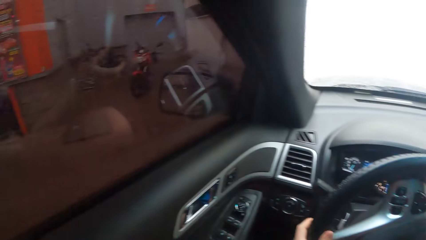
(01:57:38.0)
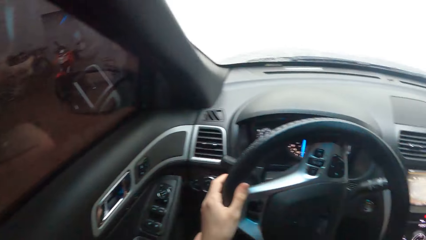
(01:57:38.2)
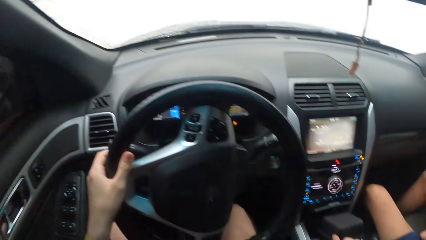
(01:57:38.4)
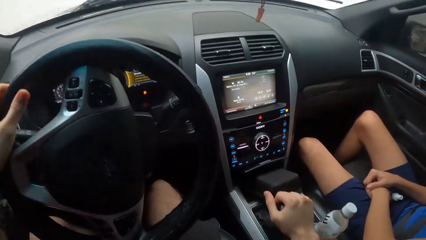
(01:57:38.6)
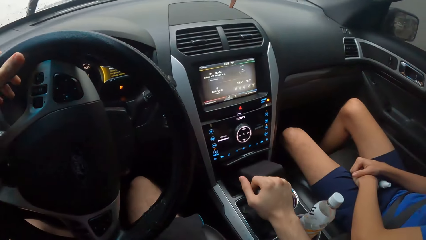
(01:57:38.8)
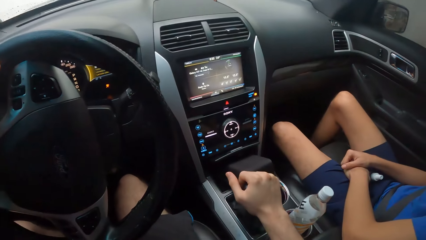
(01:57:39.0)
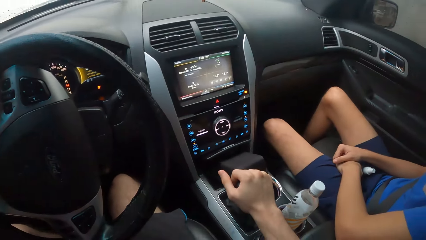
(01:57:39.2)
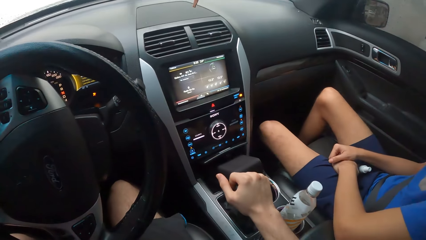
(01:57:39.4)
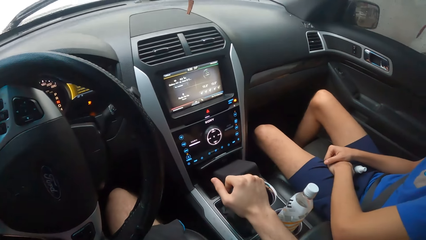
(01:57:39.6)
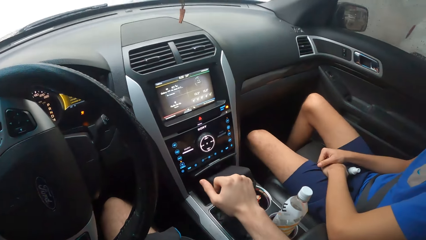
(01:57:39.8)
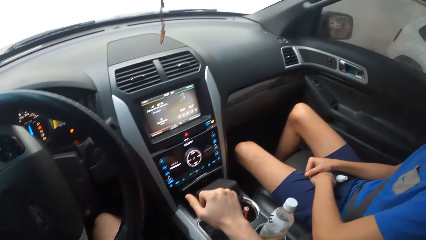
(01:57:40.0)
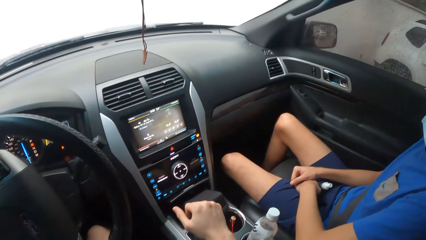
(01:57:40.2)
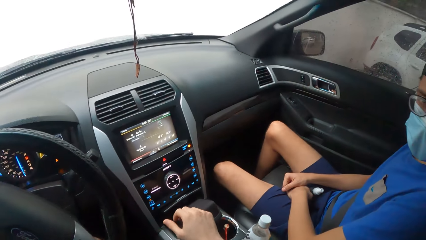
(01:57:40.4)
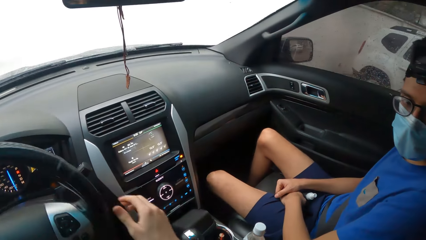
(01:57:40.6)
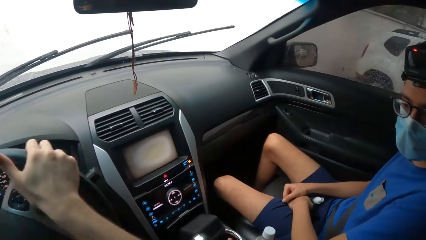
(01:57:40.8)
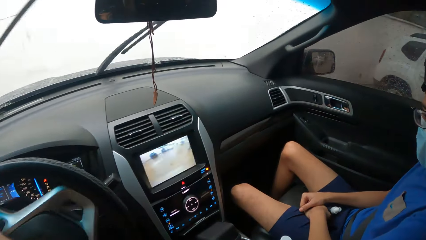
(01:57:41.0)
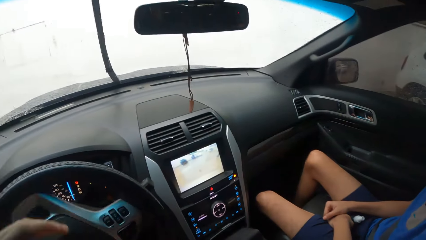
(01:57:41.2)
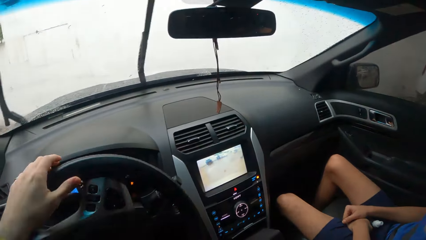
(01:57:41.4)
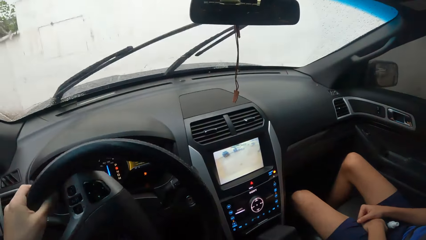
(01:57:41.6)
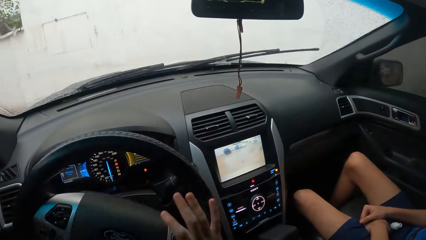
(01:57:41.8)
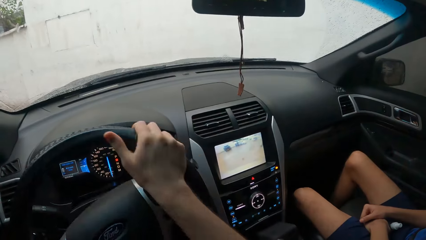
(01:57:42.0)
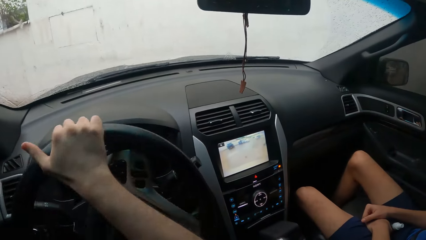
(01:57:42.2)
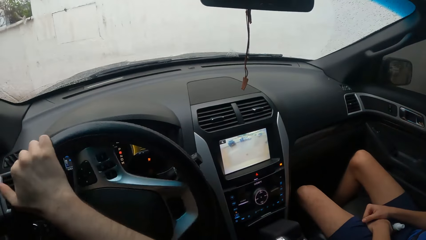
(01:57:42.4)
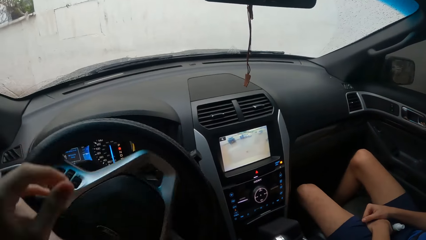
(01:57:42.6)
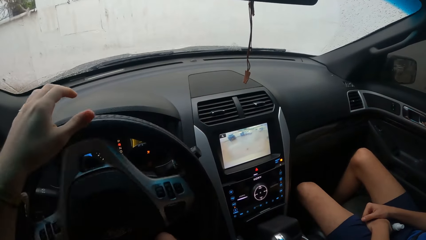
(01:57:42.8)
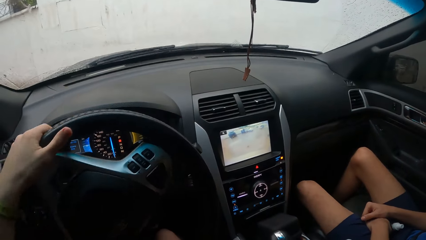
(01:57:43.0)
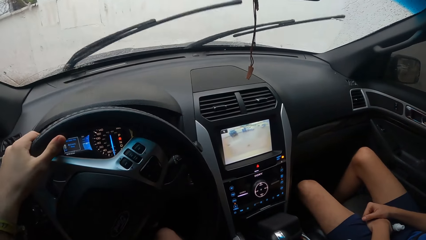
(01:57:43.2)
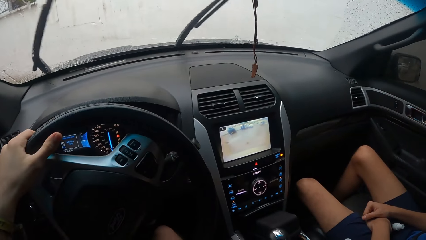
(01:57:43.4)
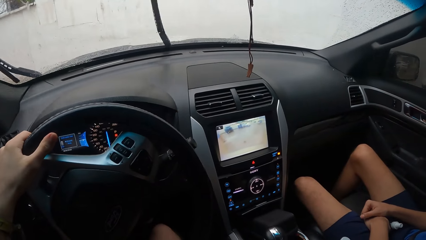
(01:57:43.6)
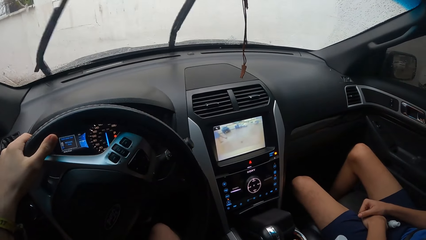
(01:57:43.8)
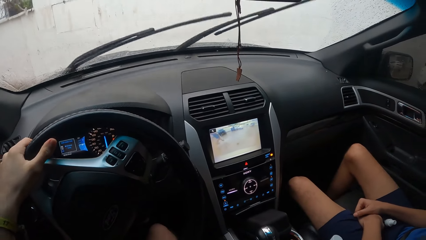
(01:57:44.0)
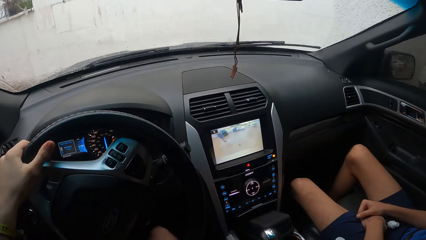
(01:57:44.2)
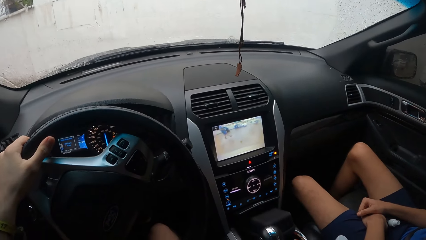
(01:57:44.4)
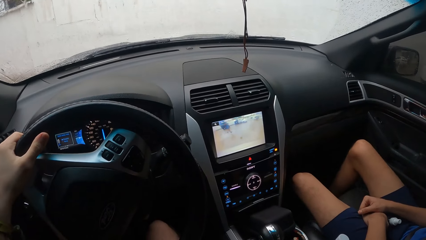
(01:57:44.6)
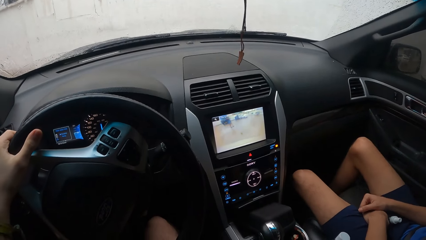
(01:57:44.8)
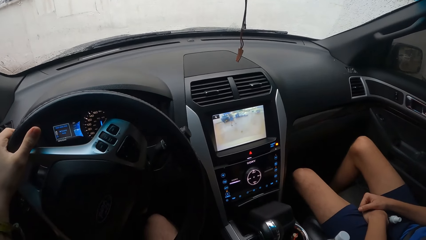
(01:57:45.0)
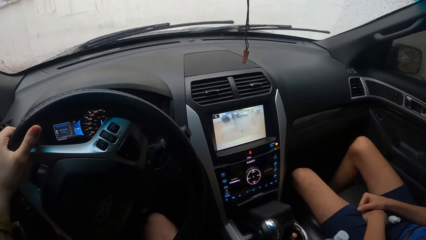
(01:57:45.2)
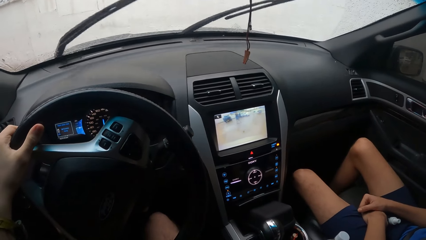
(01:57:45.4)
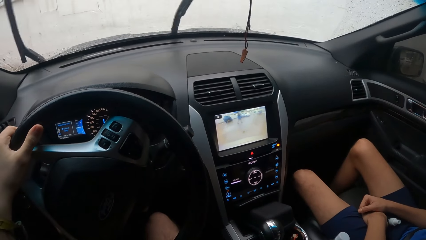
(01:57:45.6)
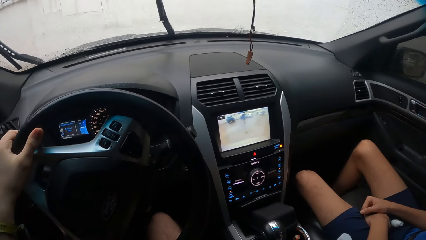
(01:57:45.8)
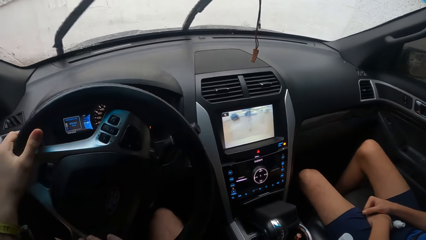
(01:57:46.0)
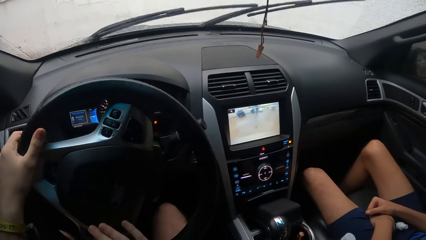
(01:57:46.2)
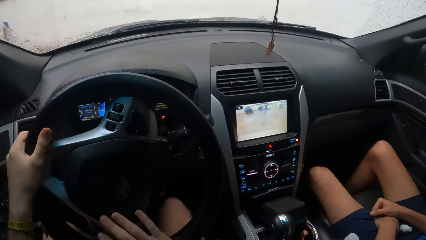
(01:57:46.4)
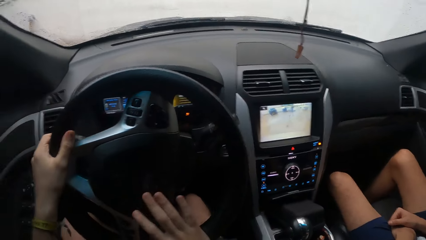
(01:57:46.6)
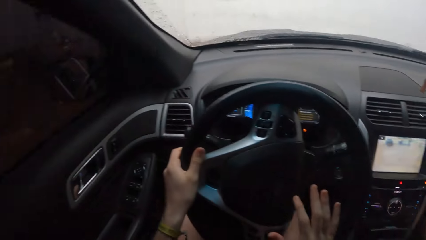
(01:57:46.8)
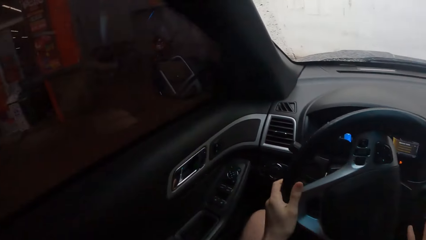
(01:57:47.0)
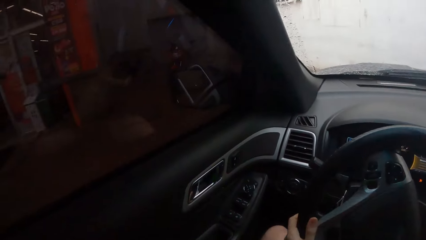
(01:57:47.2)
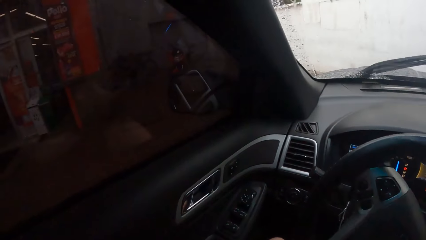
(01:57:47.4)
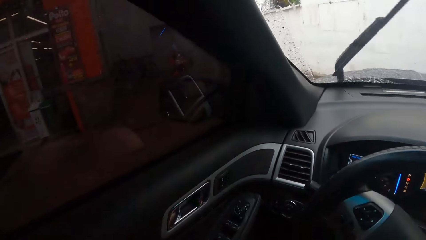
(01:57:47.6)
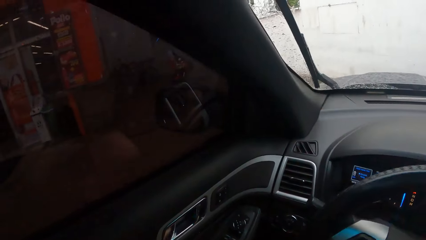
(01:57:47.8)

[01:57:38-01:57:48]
The camera wearer operates a car. They drive the car on the road.

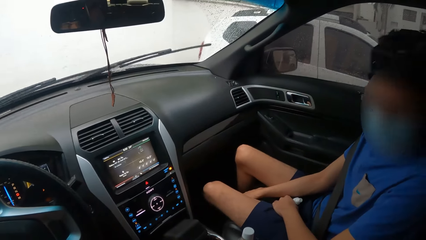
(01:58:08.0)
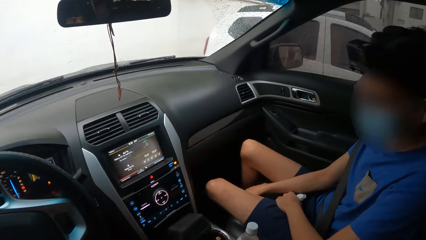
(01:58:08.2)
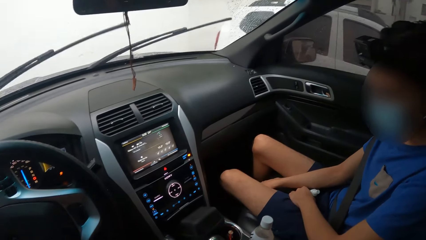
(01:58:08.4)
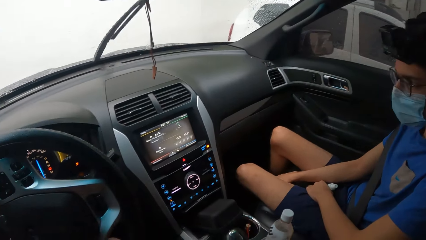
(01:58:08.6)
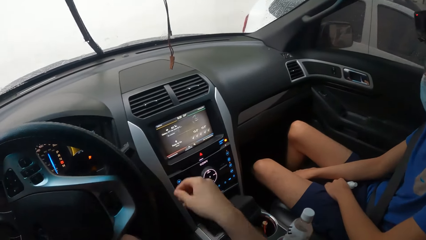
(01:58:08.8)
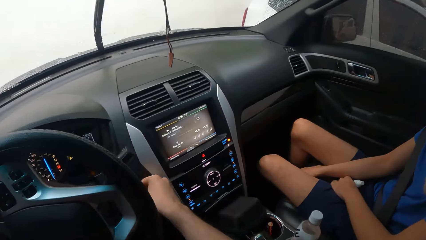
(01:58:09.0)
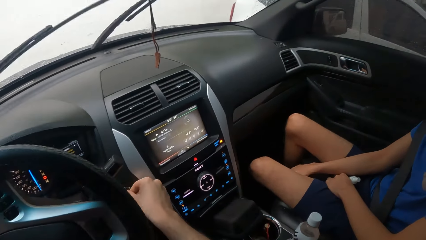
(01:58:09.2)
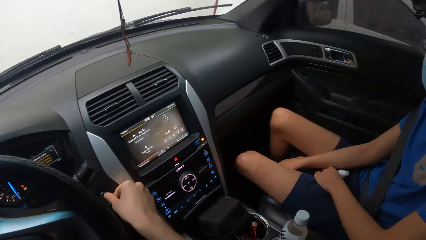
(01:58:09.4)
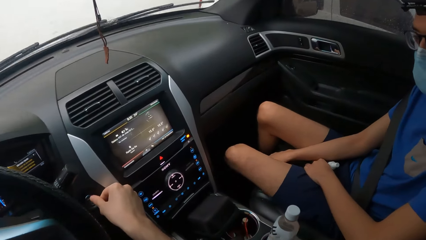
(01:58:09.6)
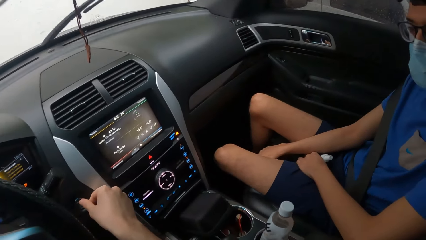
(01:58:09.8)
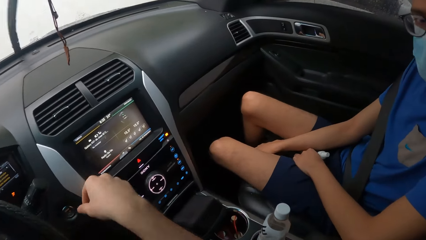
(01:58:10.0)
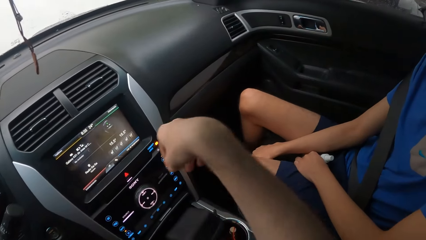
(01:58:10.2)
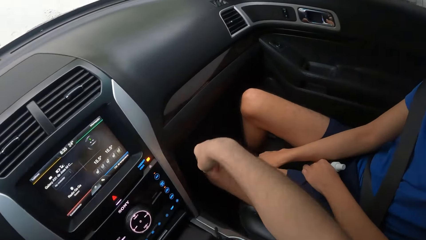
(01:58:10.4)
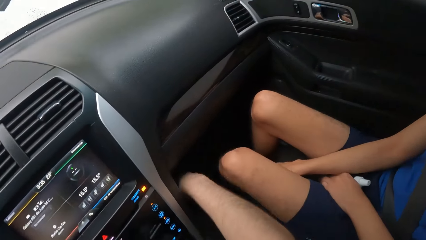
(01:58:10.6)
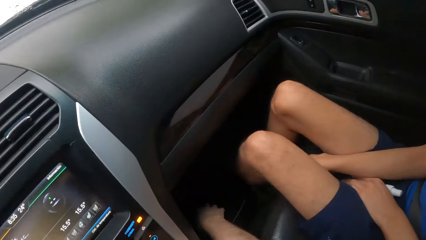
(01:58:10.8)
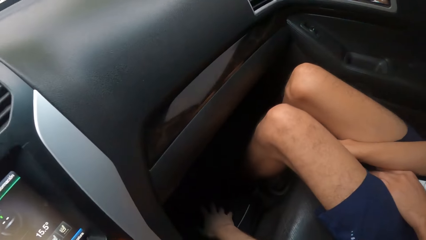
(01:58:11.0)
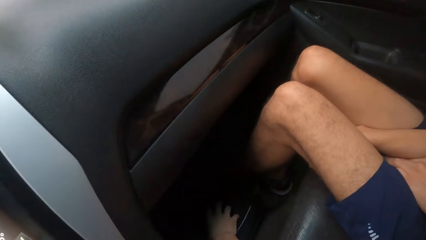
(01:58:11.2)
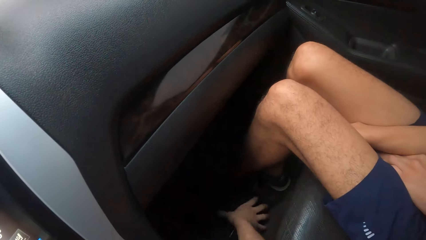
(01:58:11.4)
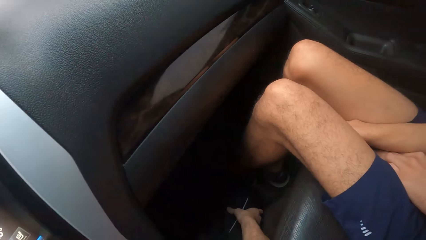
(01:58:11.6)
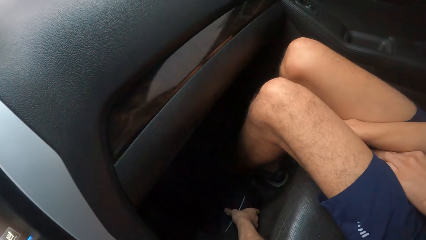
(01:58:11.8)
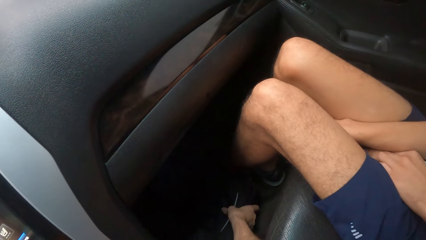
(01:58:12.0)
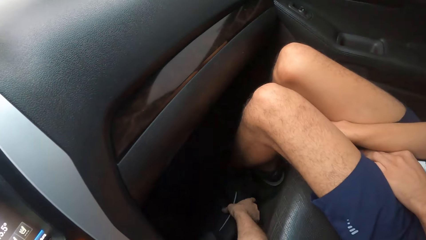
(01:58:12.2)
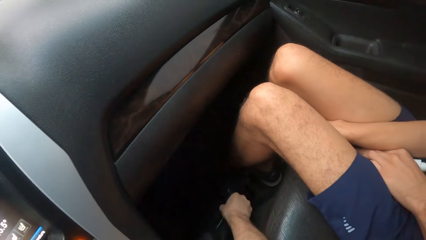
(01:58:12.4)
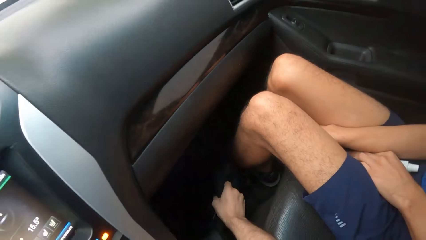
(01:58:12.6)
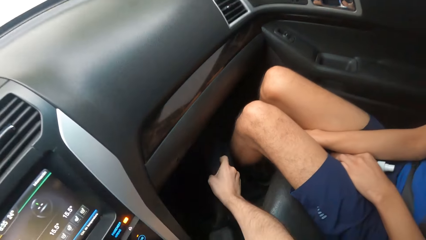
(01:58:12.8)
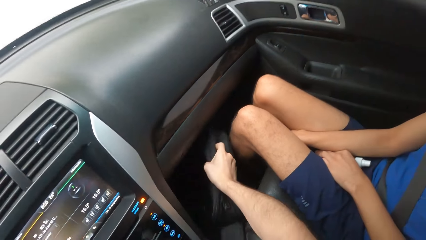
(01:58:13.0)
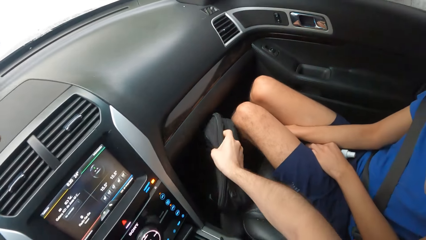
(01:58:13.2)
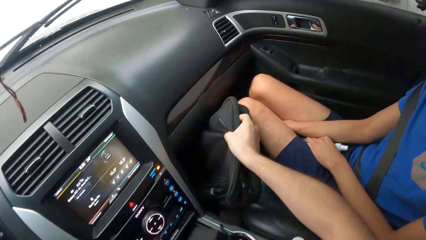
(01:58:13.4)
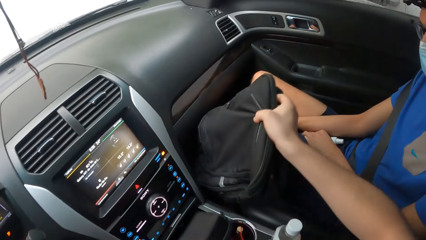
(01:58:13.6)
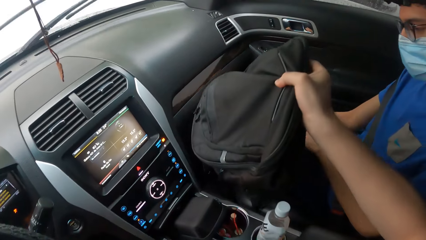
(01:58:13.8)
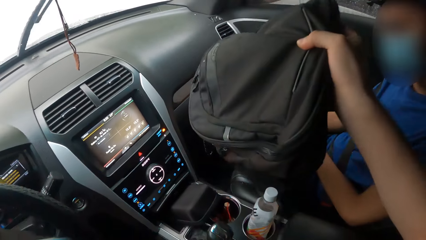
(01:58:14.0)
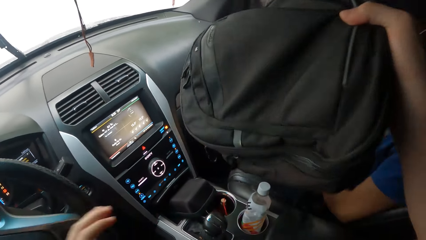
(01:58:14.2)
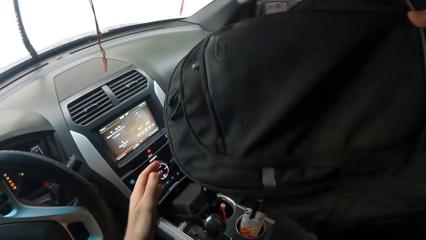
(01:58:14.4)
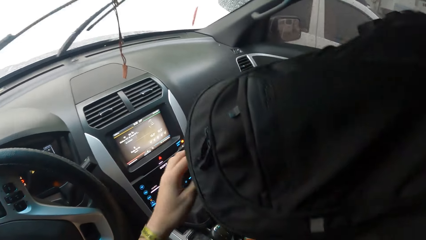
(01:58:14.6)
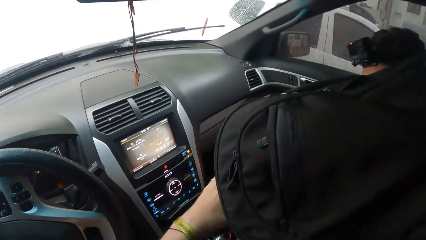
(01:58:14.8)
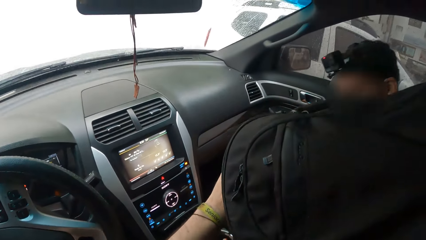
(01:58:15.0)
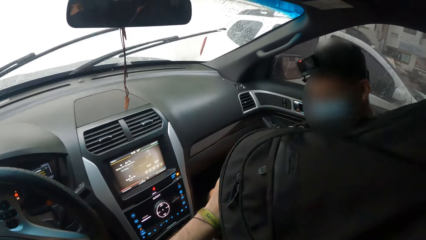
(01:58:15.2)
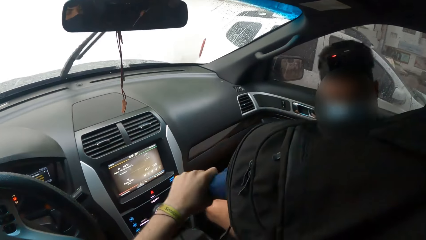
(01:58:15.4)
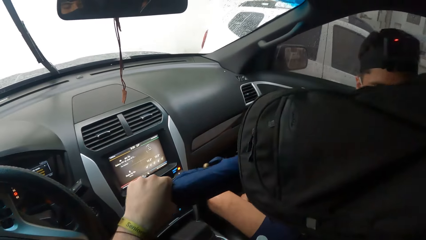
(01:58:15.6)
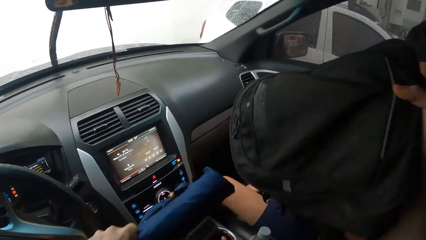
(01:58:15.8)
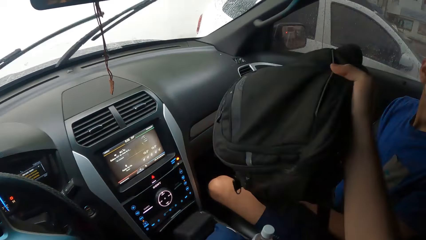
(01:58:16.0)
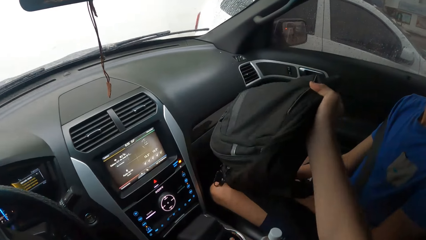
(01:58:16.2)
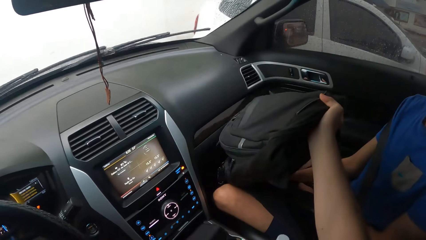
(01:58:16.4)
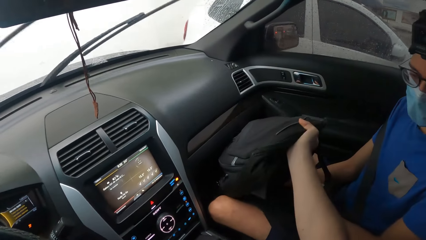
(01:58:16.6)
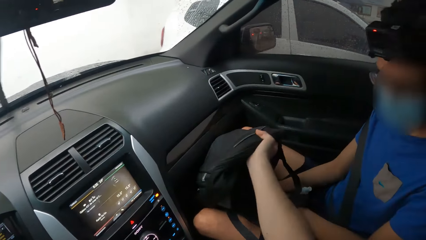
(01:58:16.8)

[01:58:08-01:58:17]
The camera wearer operates a car. They park the car along the wall. They pick a bag. They pick an umbrella from the bag.
